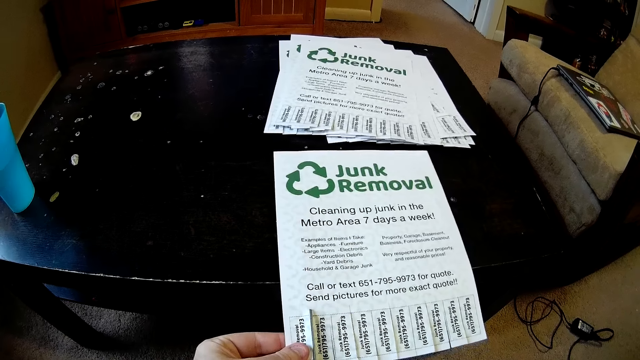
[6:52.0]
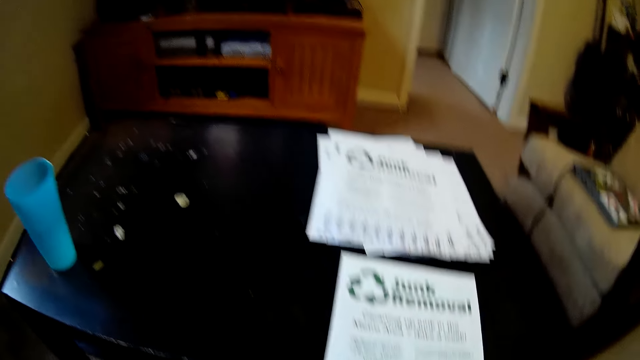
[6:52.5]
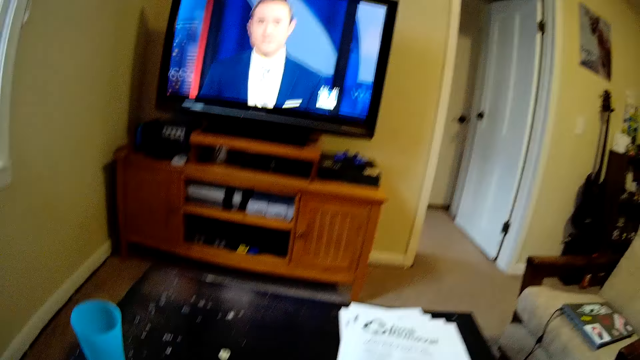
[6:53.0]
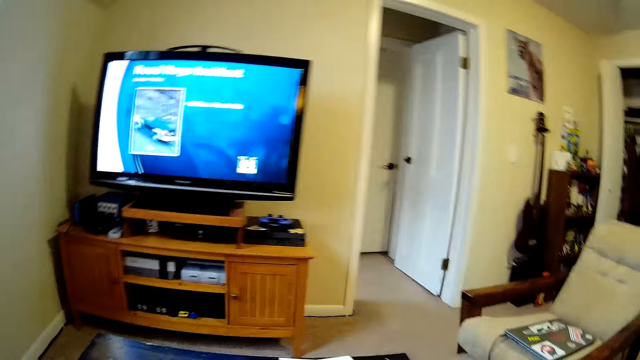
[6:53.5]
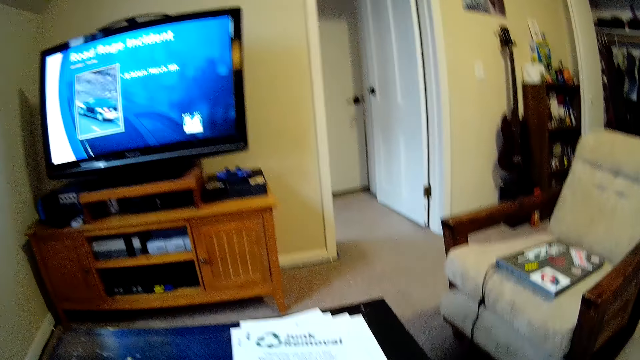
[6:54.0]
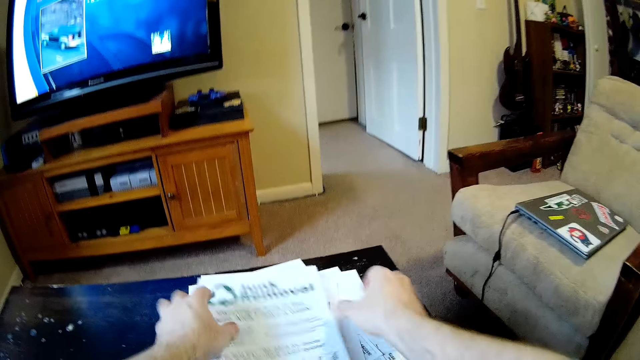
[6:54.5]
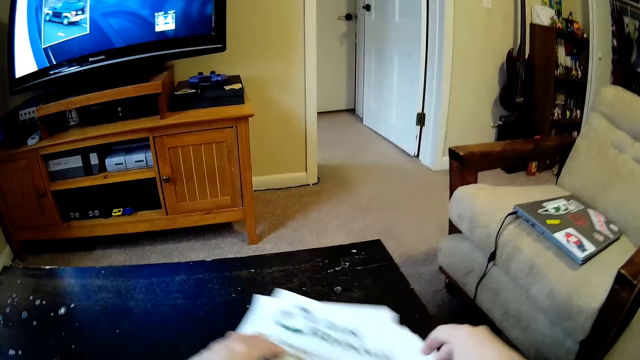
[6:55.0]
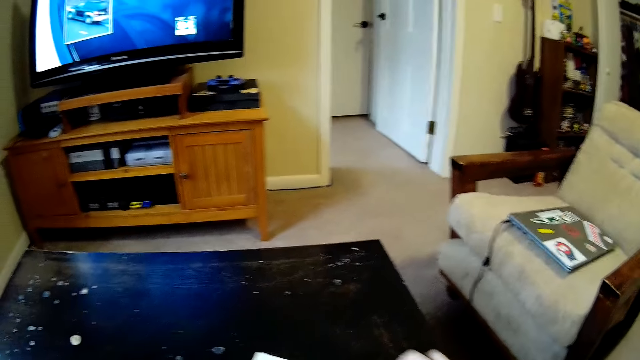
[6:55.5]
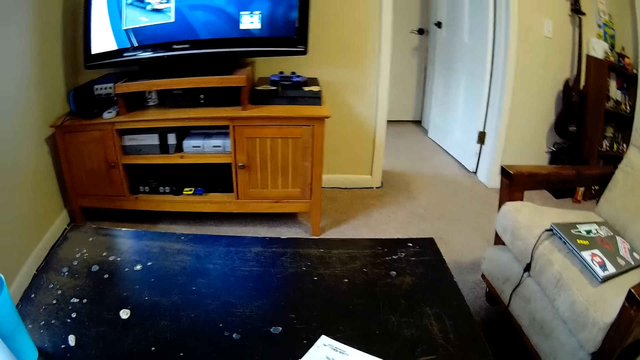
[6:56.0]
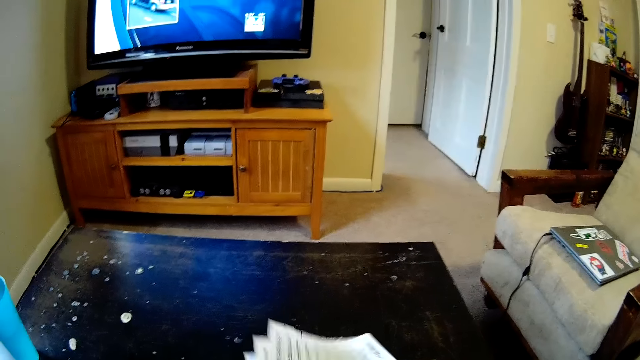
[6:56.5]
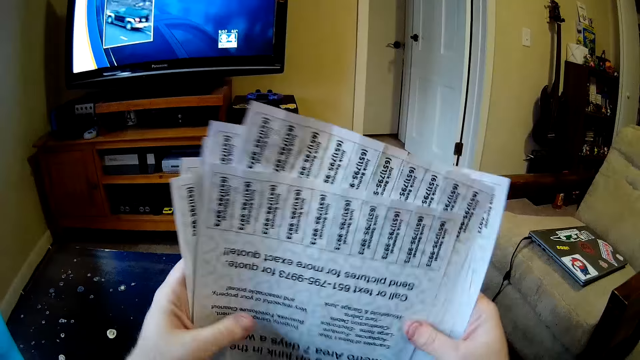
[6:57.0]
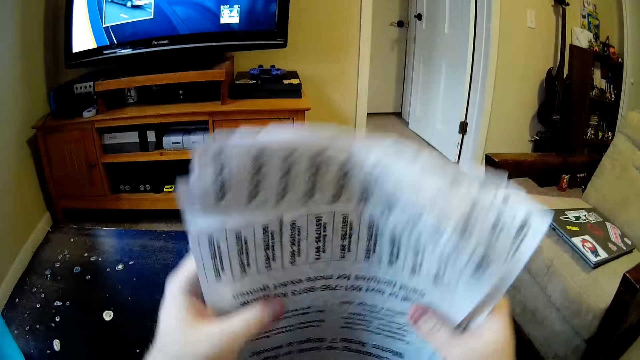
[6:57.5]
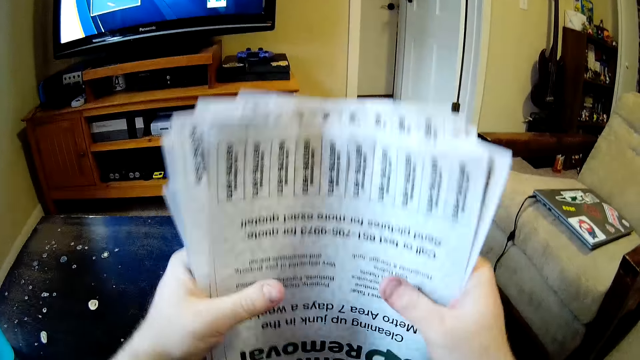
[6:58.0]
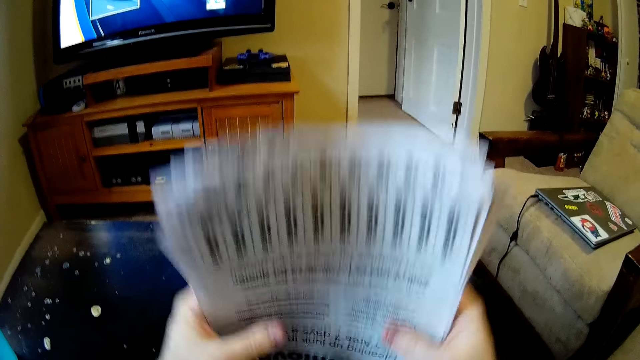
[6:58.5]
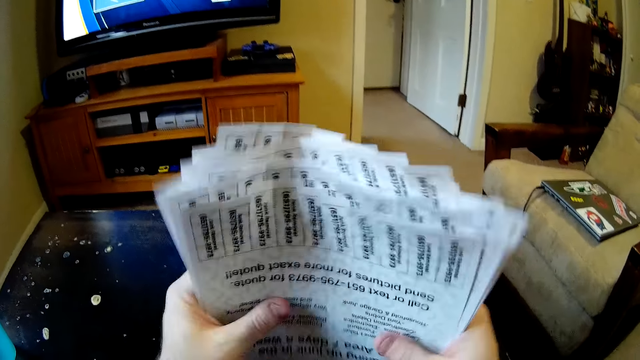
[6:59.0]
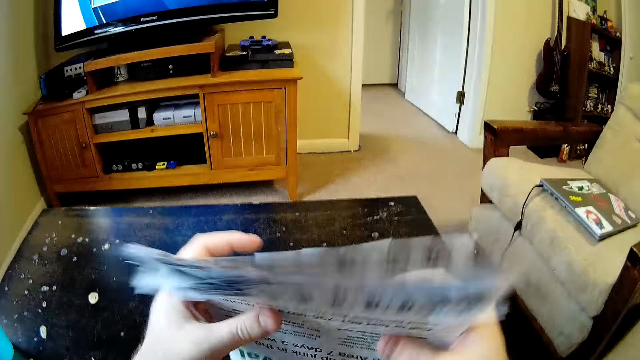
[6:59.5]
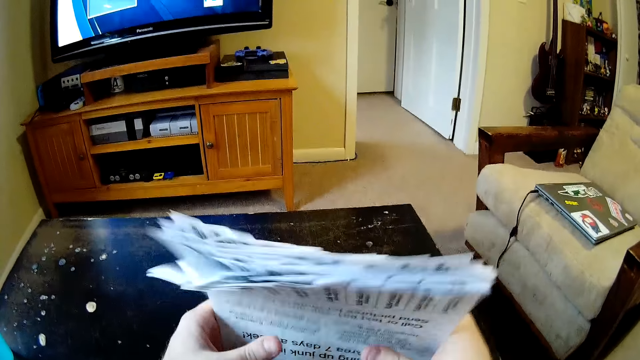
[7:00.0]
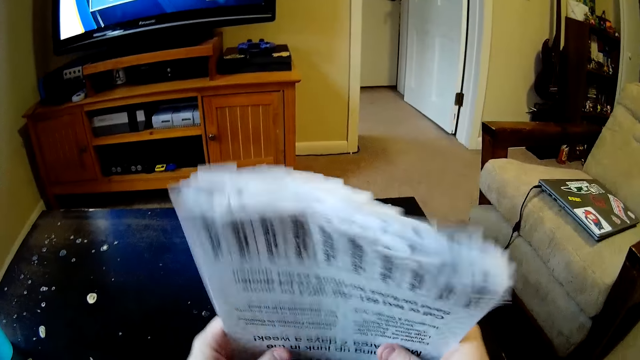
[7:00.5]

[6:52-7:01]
The camera wearer drops a pair of scissors on the table. They watch the television. They place the piece of paper on top of another. They move the papers on the table, lift the papers, and align the papers on the table.

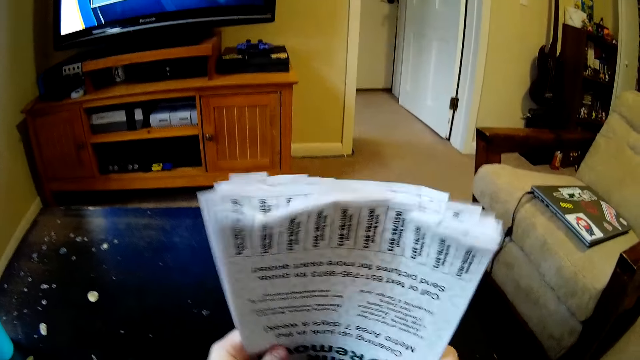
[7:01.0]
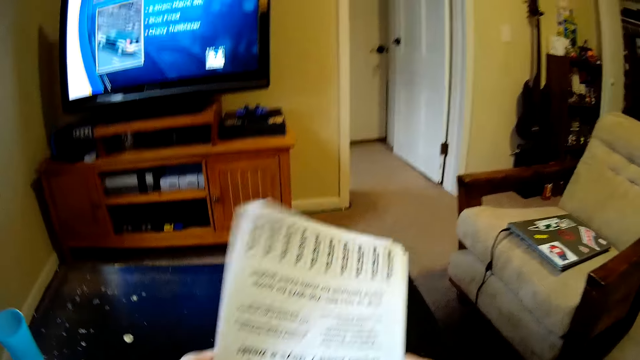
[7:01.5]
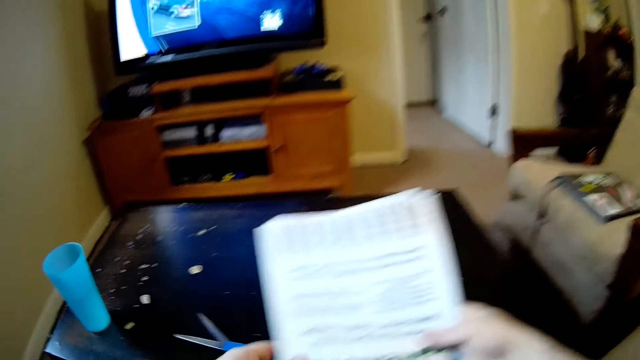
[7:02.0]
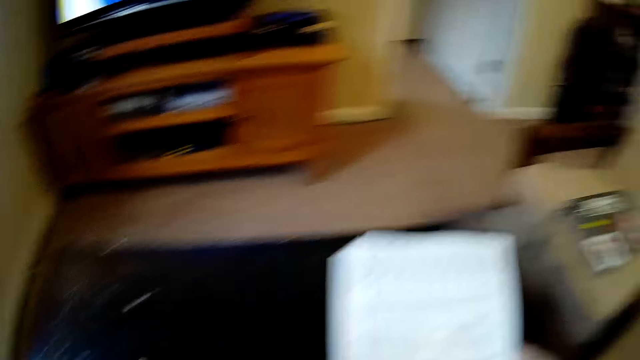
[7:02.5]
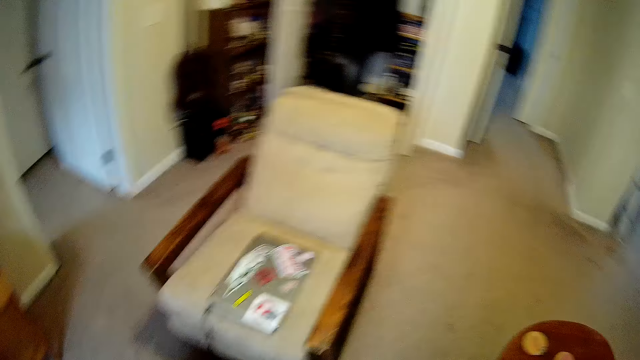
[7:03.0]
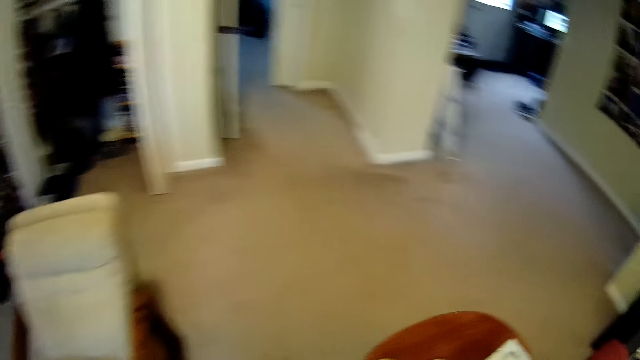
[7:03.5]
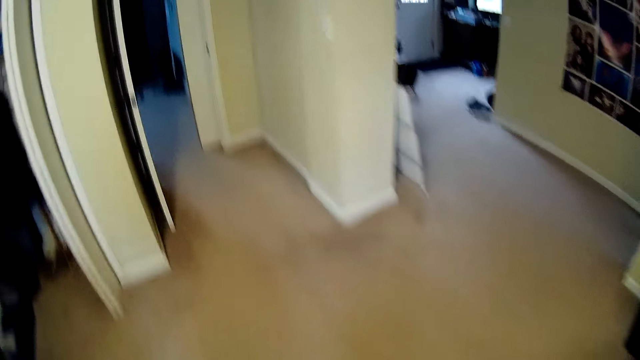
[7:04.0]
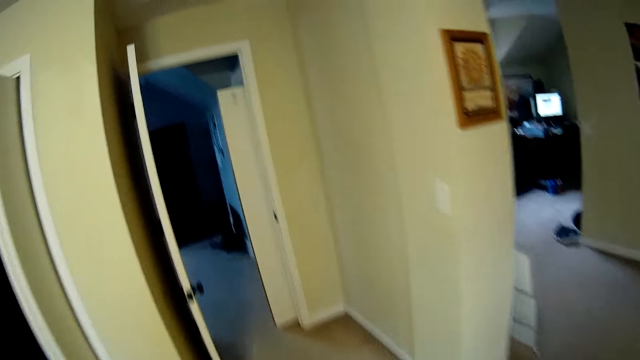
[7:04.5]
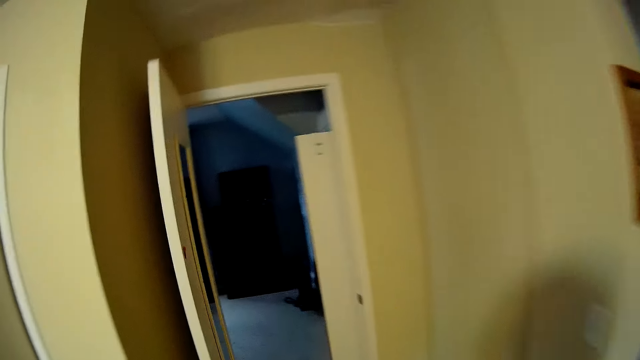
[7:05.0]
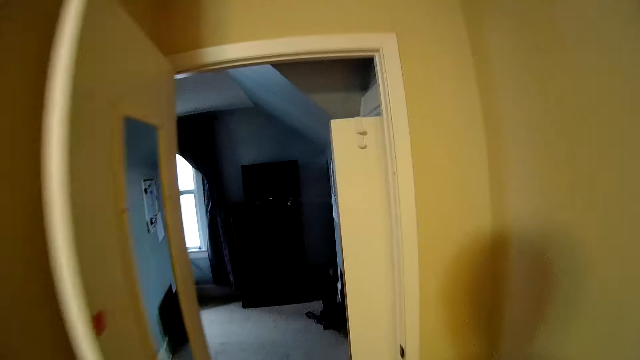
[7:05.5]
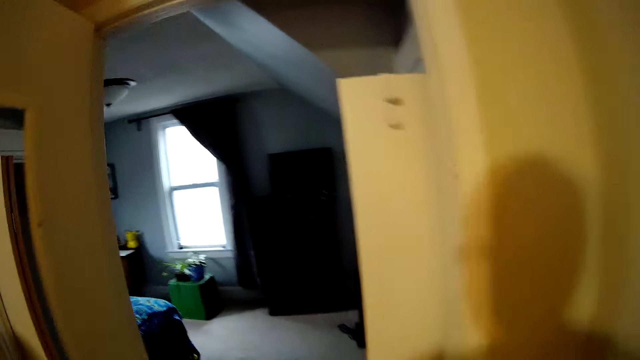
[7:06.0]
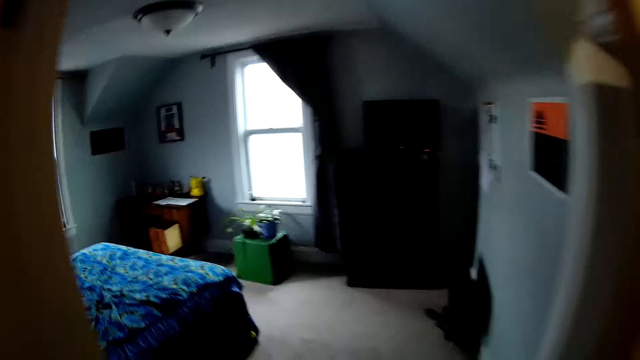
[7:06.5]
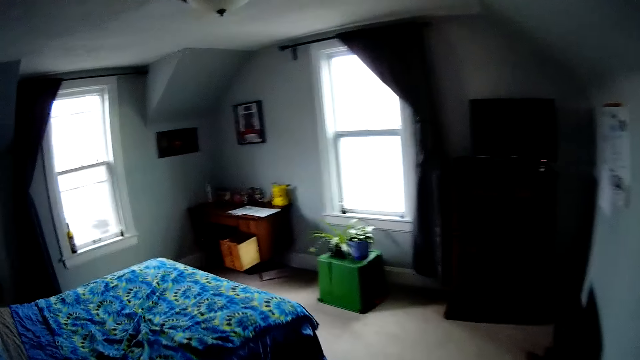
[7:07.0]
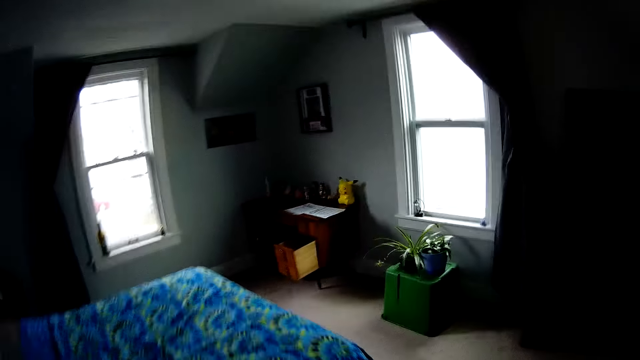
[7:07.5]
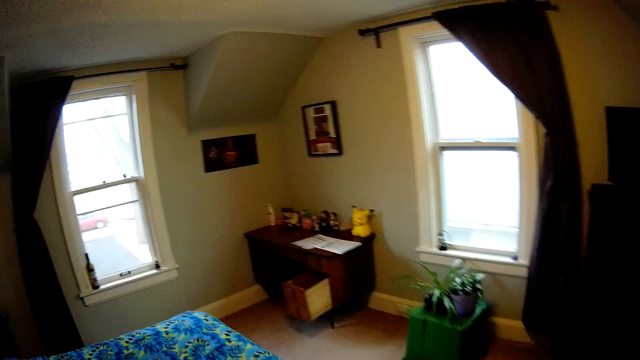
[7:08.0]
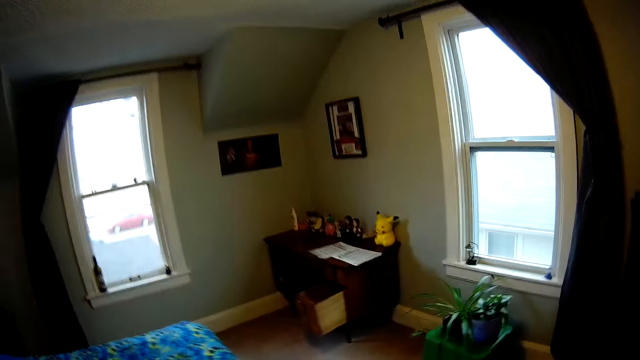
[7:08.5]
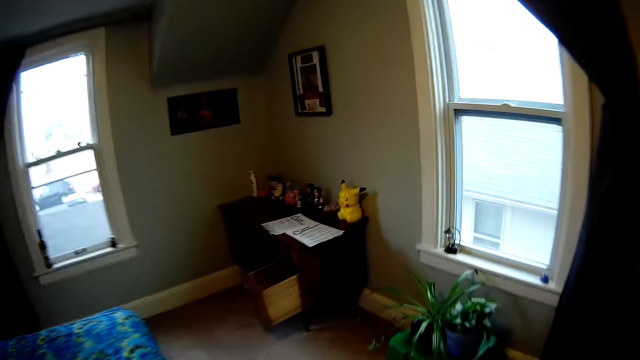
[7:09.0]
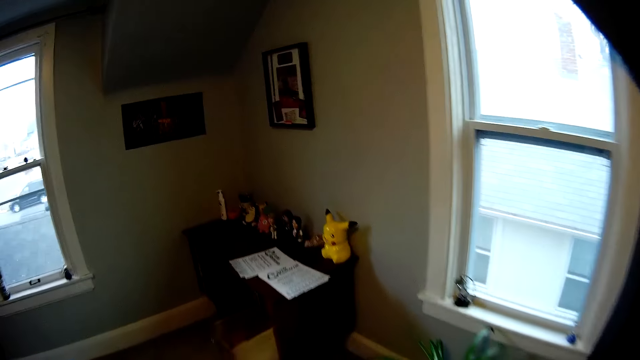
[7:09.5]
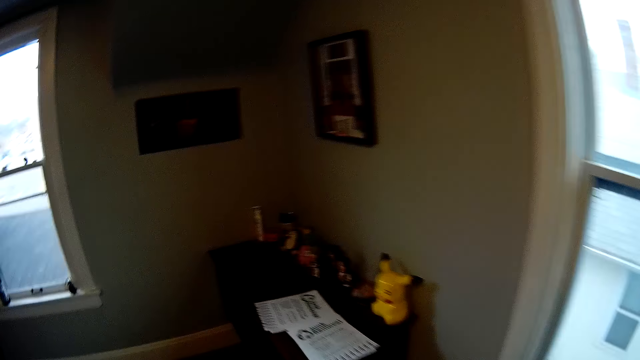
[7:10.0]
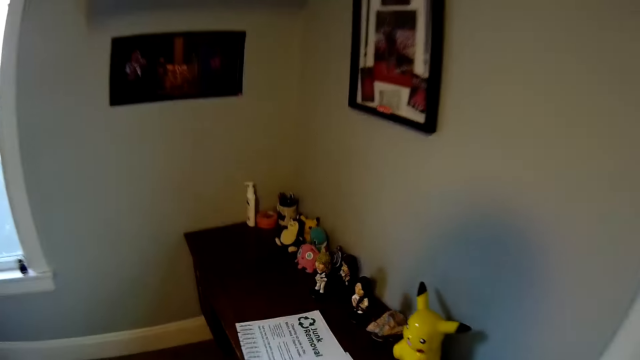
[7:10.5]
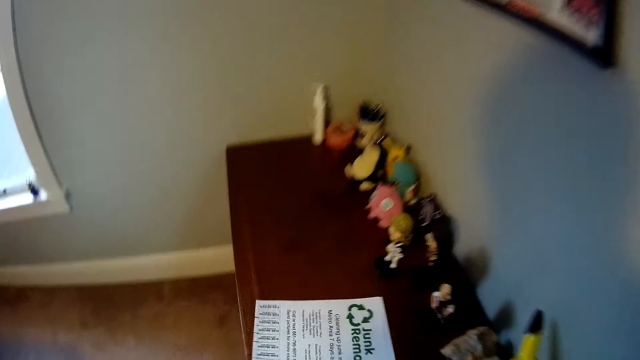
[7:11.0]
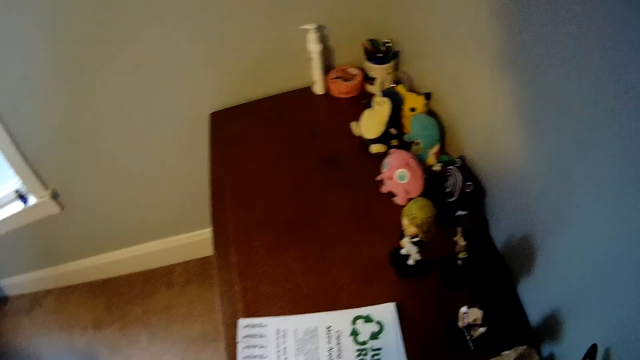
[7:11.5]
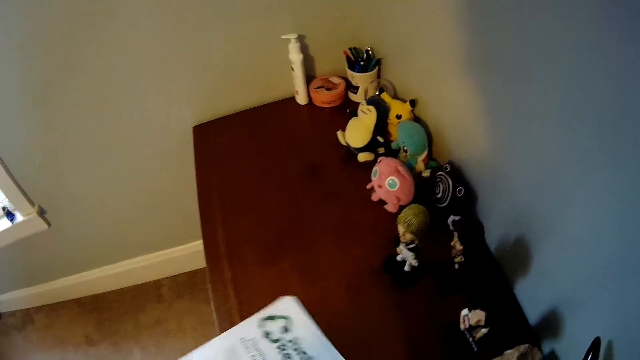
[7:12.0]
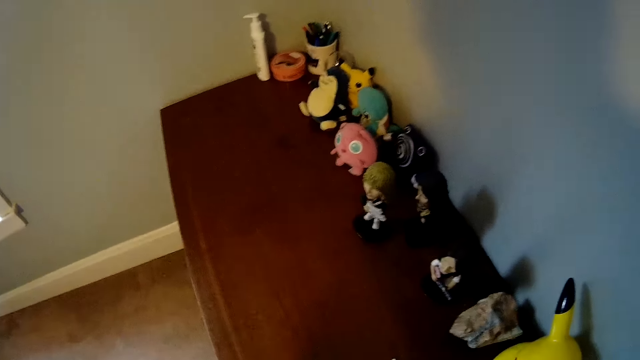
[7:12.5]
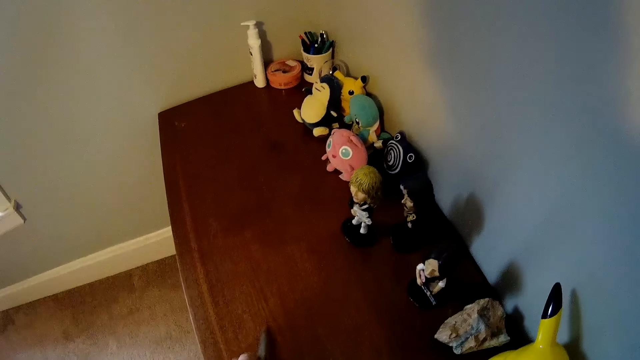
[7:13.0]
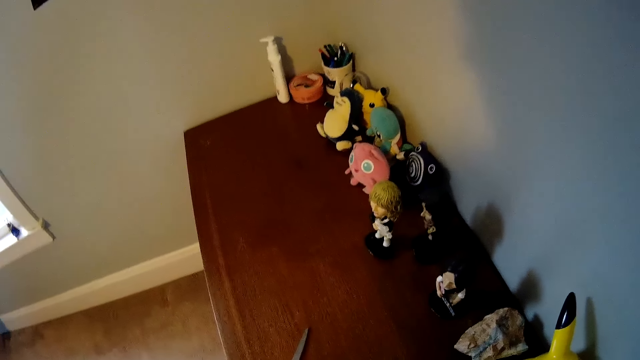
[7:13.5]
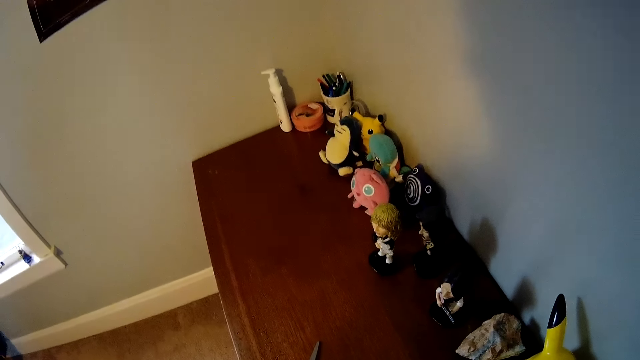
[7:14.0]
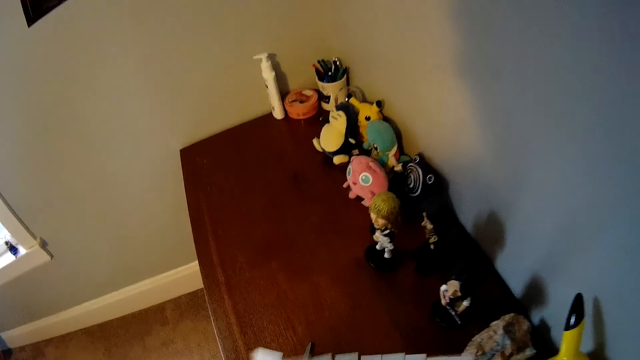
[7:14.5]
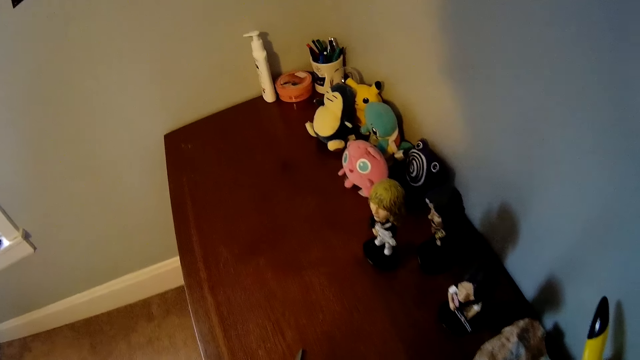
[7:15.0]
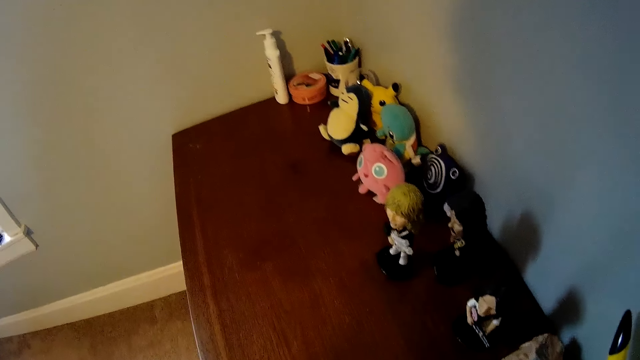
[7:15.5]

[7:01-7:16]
The camera wearer picks up the pair of scissors. They stand up. They walk to the bedroom. They pick the papers on the table. They move the papers on the table. They place the scissors on the table. They align the papers.
